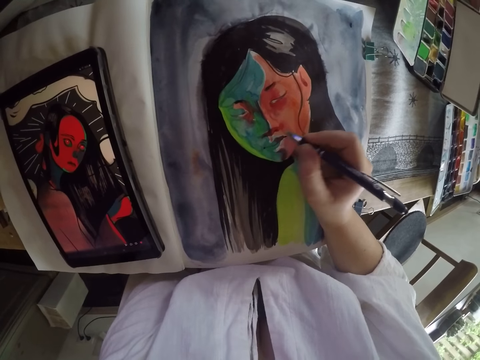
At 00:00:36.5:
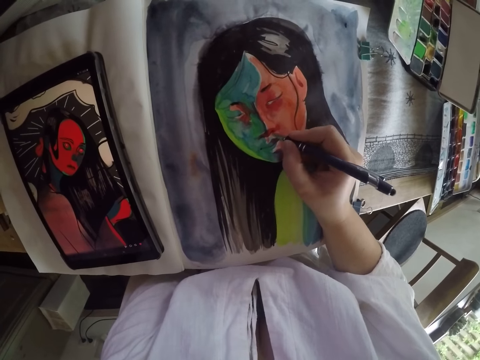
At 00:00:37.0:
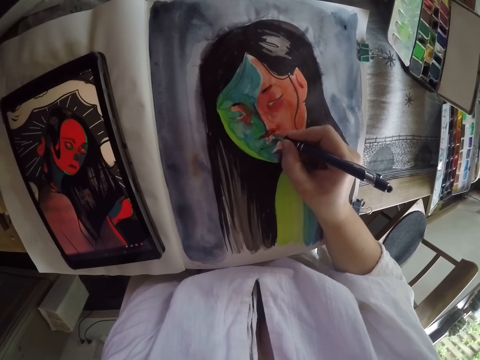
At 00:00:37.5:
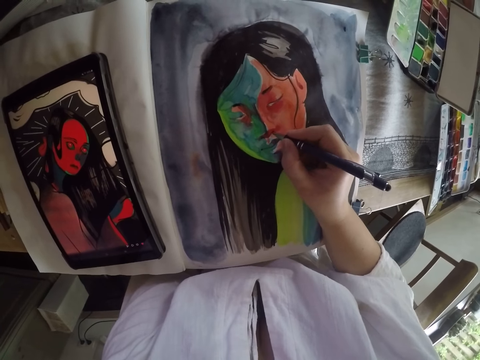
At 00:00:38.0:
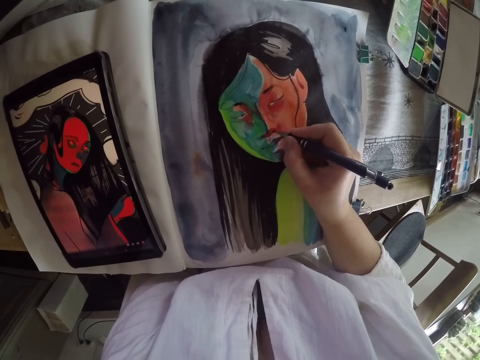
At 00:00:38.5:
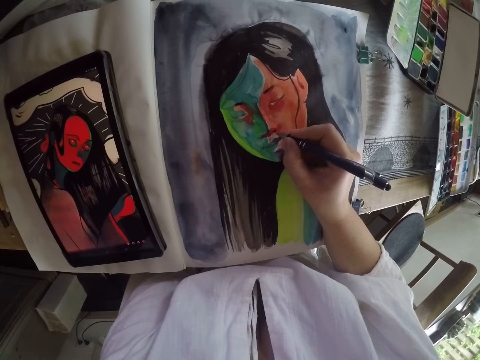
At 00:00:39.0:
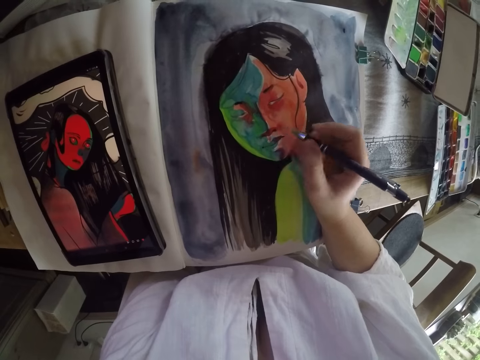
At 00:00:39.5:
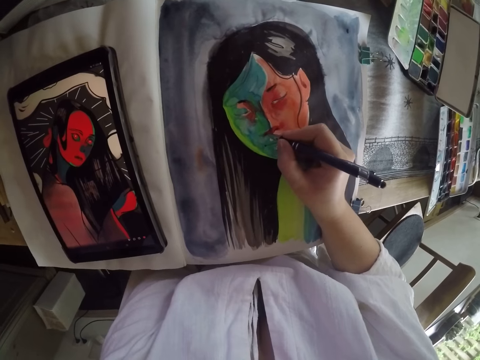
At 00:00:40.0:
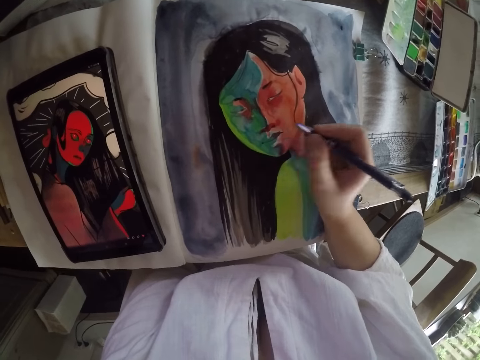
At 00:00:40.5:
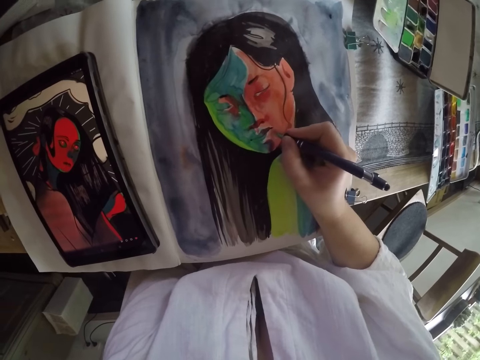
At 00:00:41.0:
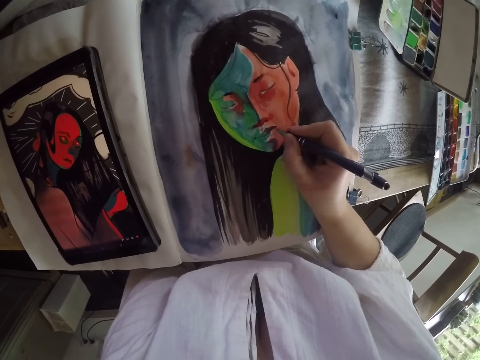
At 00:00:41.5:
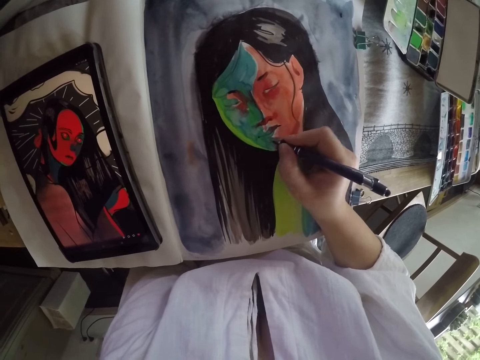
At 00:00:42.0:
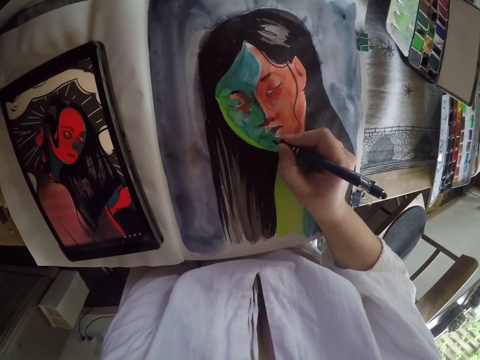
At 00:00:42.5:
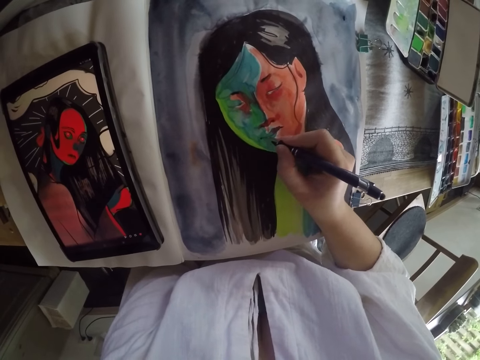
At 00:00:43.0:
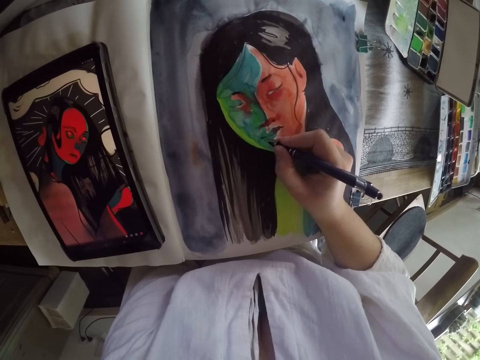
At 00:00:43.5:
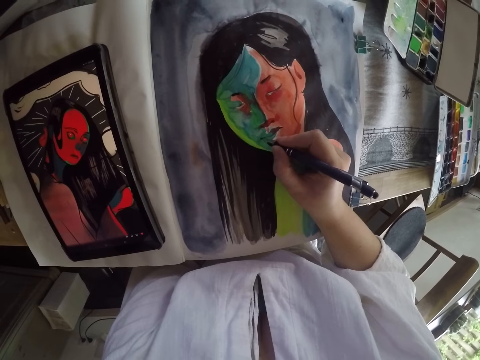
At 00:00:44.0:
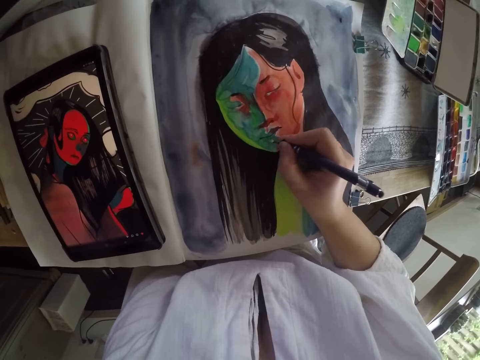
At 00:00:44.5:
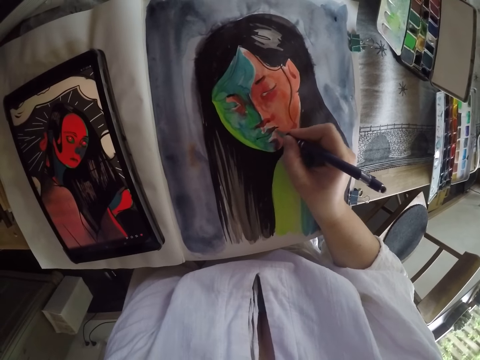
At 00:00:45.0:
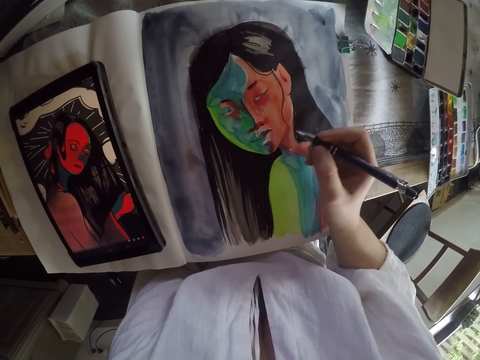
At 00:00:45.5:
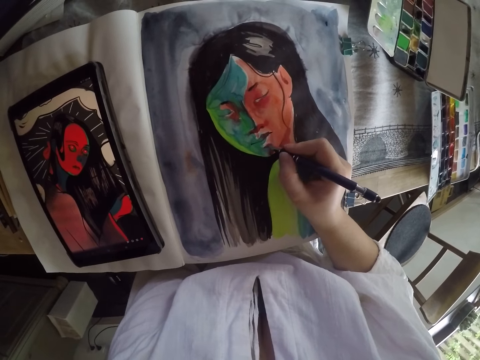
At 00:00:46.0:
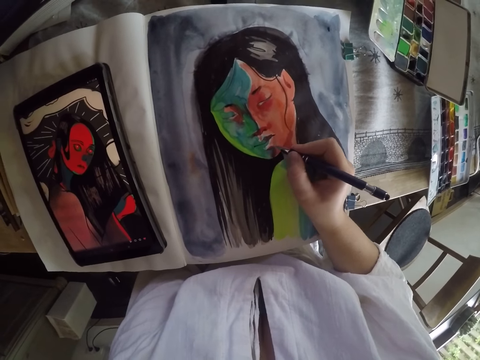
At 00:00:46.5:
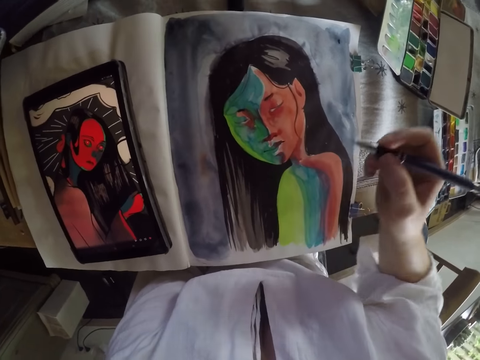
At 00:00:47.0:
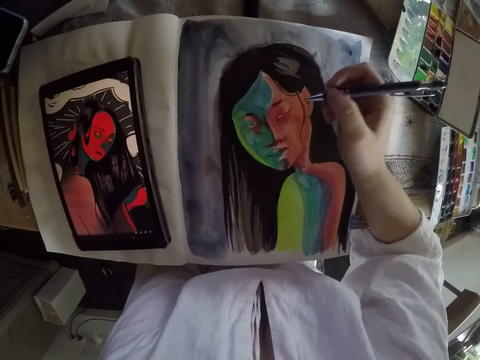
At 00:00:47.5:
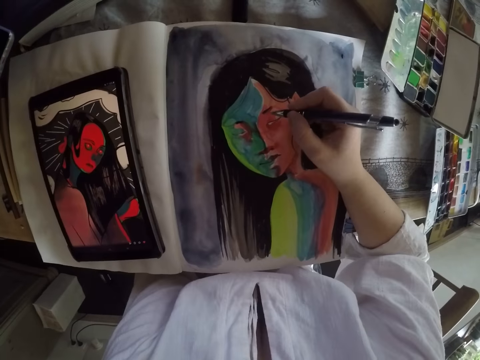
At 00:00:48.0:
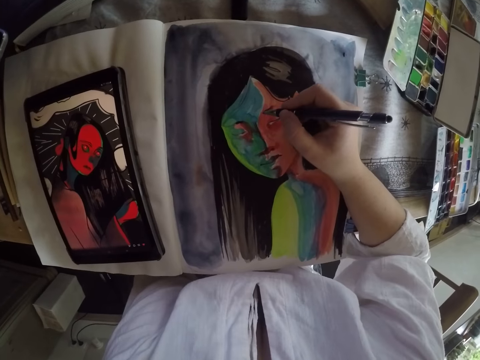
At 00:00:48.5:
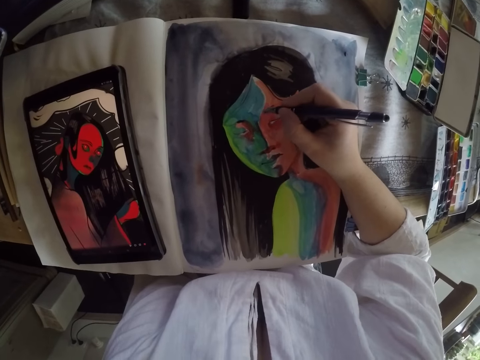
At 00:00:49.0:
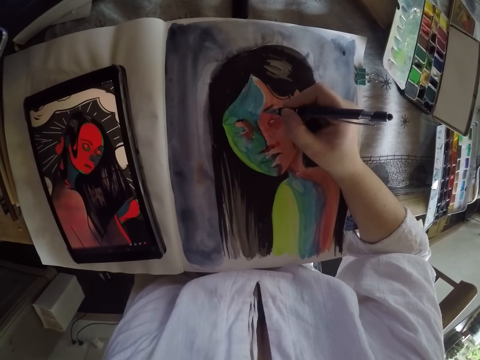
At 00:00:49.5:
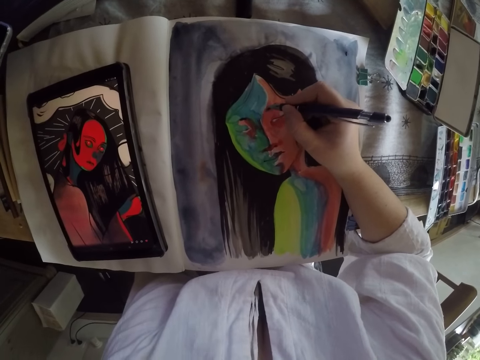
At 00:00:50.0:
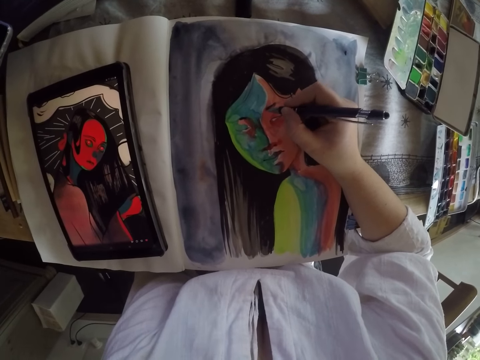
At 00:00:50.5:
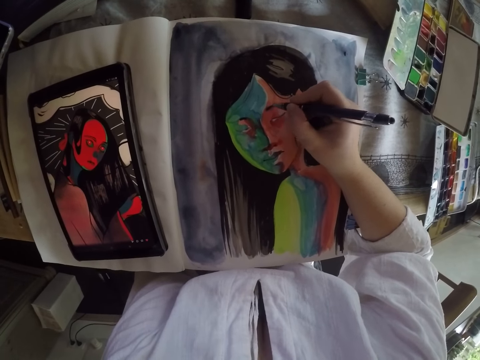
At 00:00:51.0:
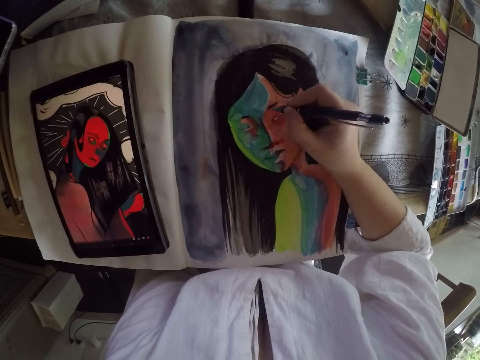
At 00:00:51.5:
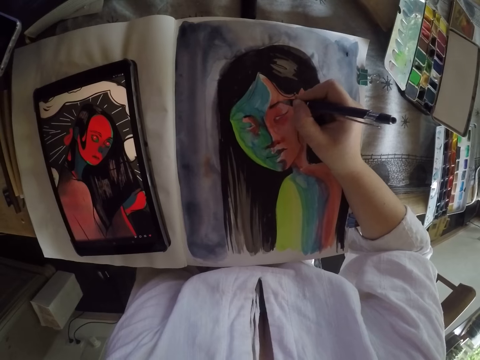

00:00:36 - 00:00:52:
The camera wearer draws on the canvas paper. She lifts the pen in her right hand from the painting. She paints the figure drawing on the book with the pen in her right hand.

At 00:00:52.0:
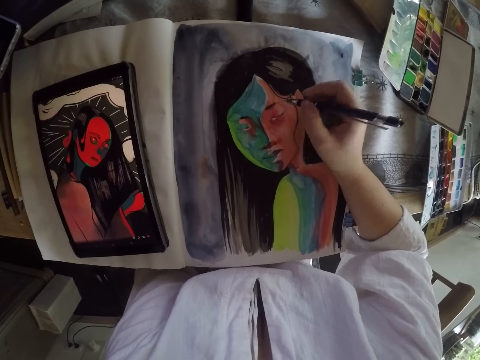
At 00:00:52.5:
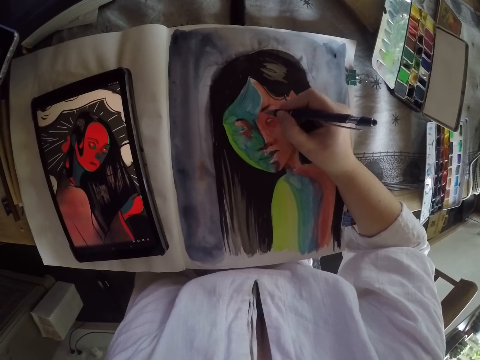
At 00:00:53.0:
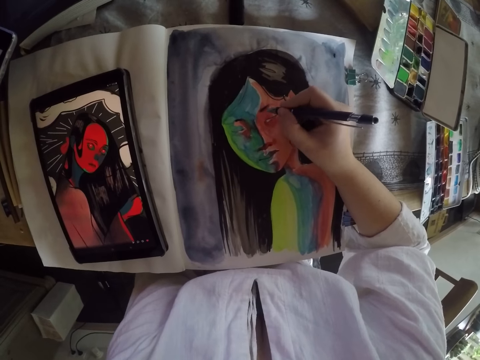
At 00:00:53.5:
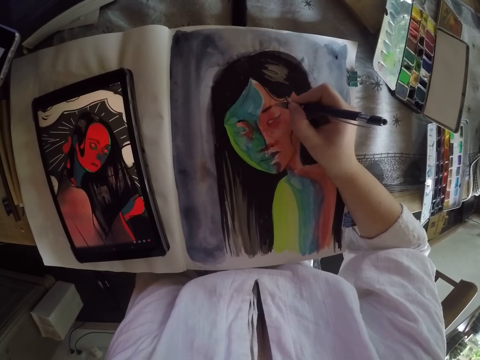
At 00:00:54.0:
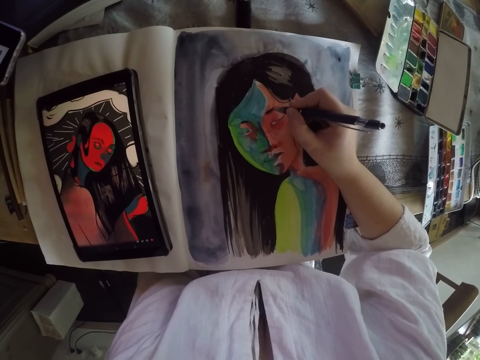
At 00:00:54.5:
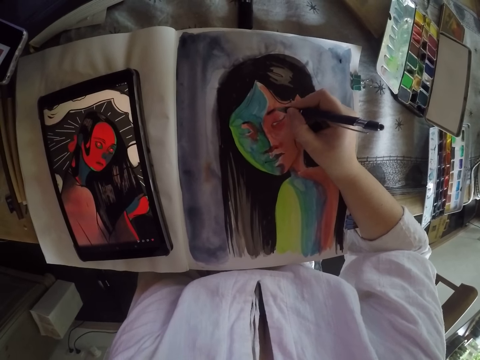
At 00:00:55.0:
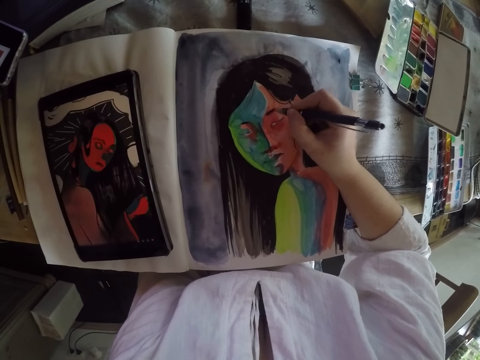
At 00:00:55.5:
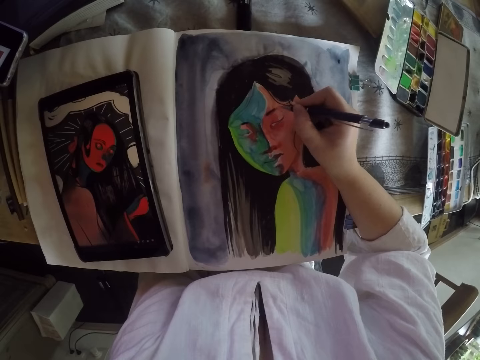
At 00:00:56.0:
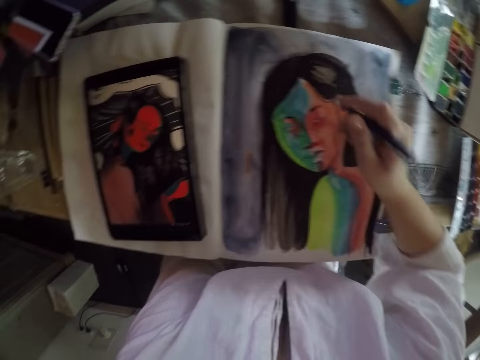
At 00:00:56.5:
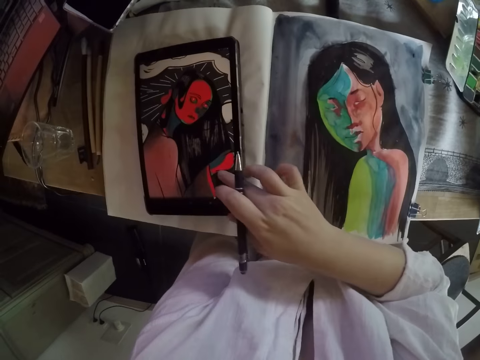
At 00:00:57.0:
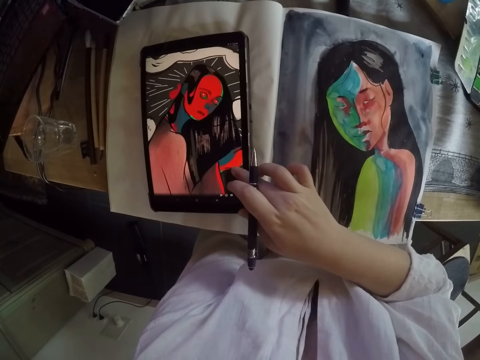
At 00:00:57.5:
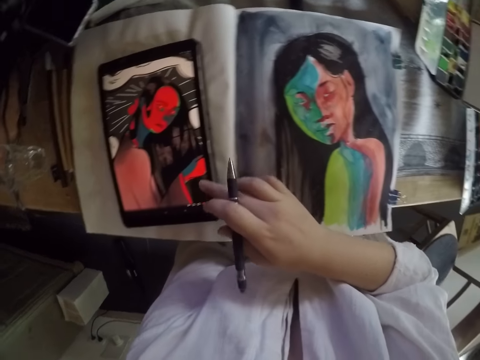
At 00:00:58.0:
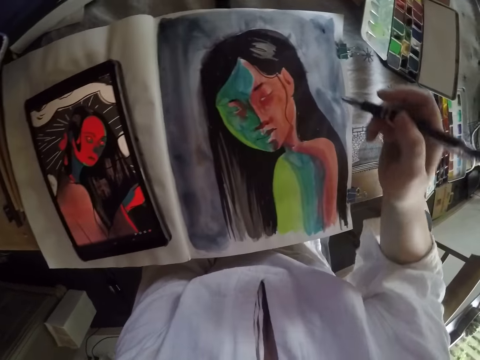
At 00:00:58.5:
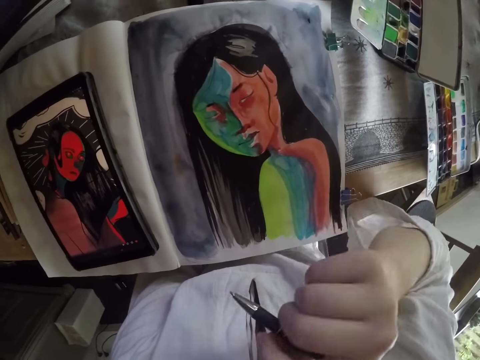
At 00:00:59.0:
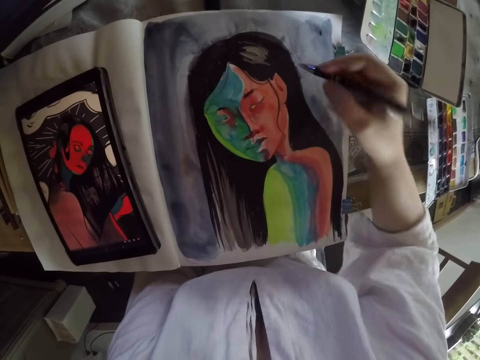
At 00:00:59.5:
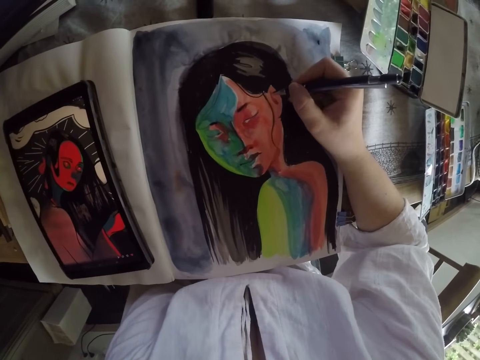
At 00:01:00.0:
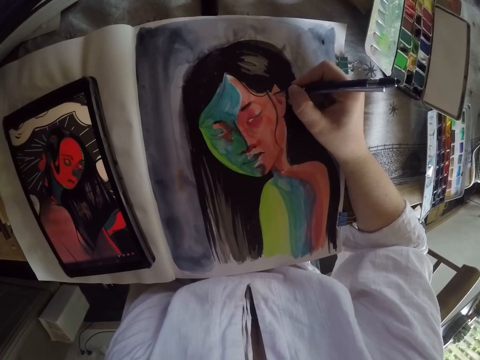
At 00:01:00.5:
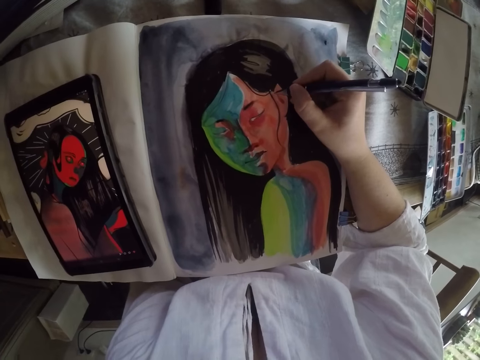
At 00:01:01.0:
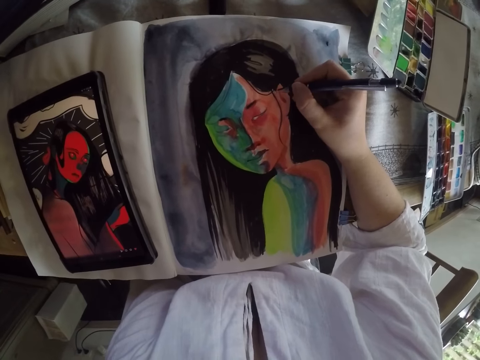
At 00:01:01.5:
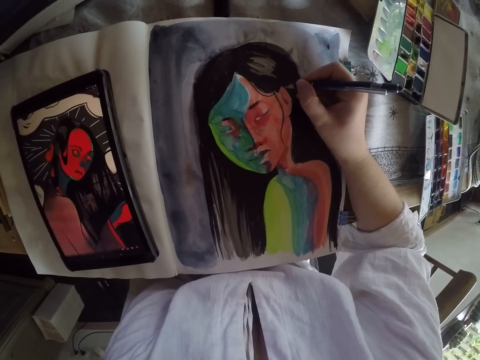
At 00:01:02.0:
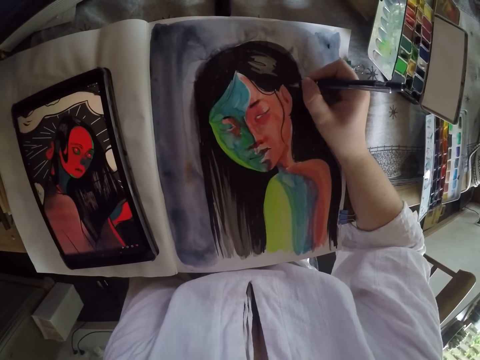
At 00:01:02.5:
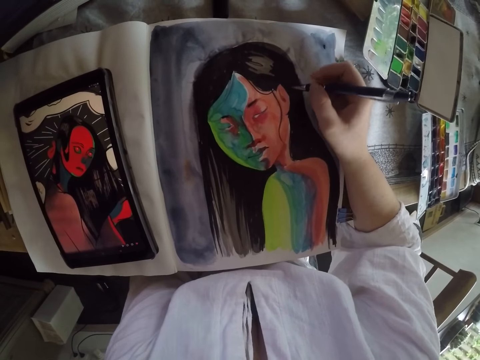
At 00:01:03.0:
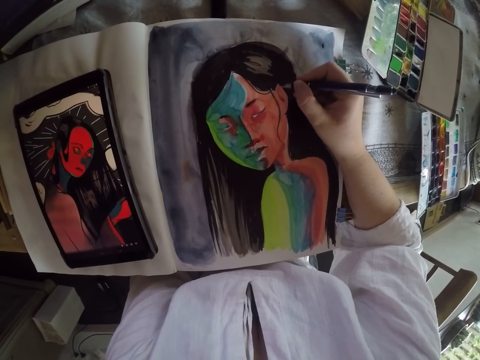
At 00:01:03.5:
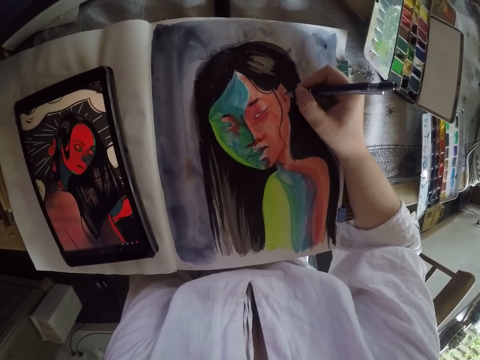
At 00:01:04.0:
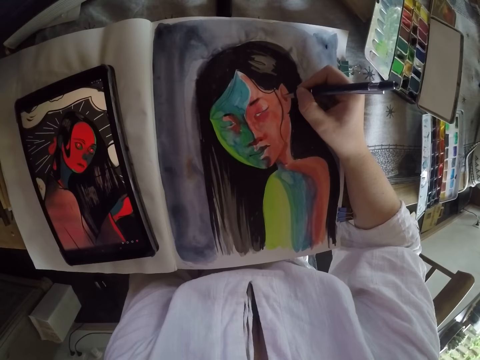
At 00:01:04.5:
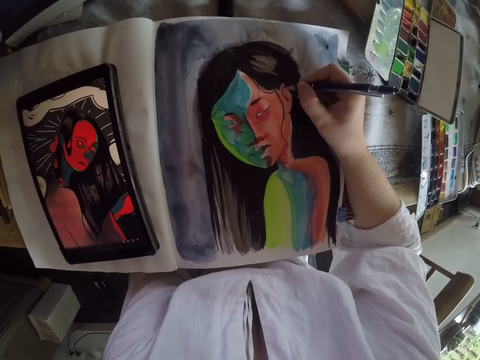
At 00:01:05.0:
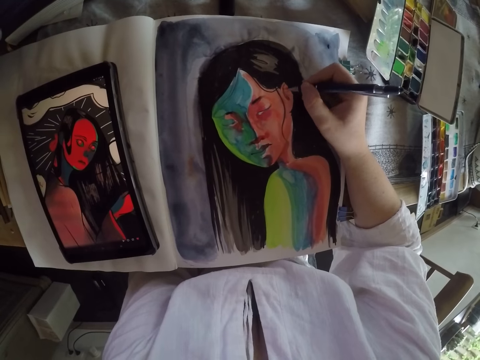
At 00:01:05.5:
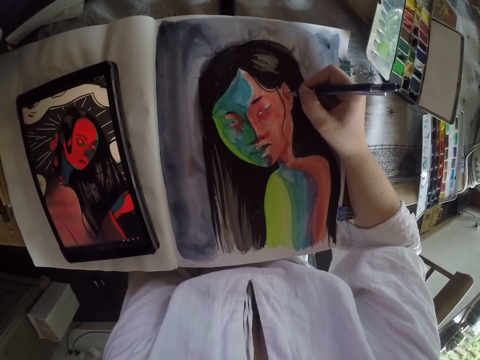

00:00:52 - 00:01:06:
The camera wearer lifts the pen in her right hand from the painting. She touches a phone tablet on the other page of the book with her right middle finger. She lifts the hand from the phone tablet. She lifts her right hand to her nose. She paints the figure drawing on the book with the pen in her right hand.
